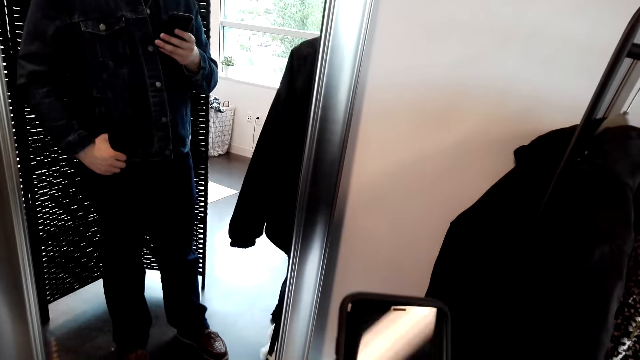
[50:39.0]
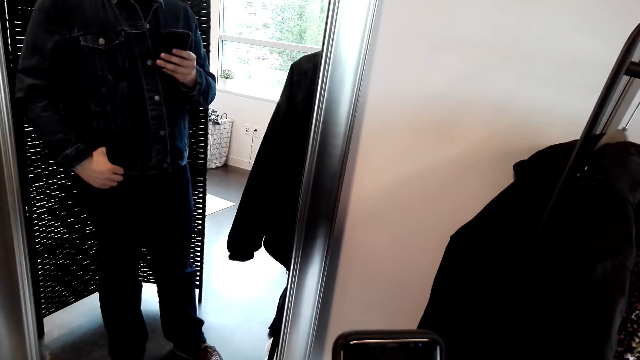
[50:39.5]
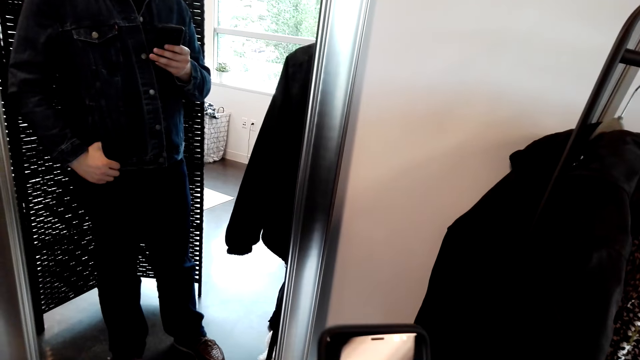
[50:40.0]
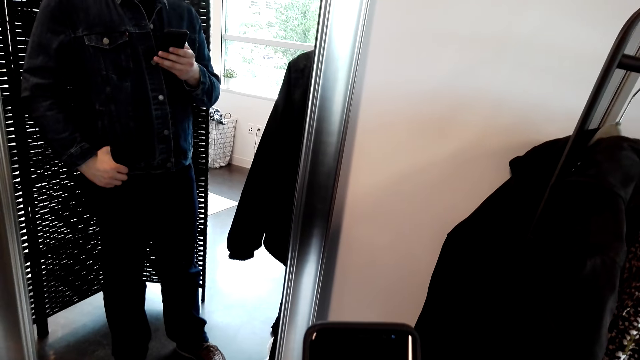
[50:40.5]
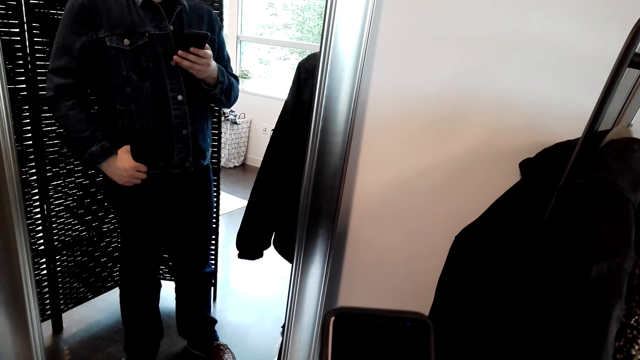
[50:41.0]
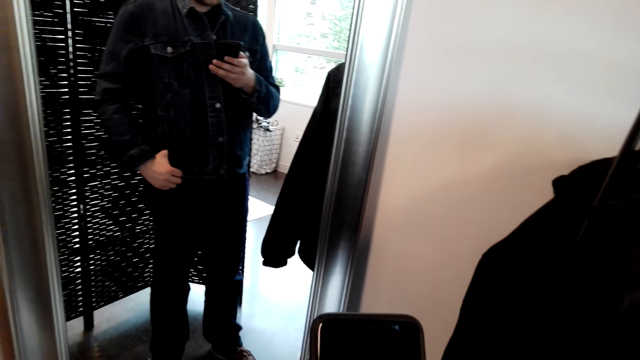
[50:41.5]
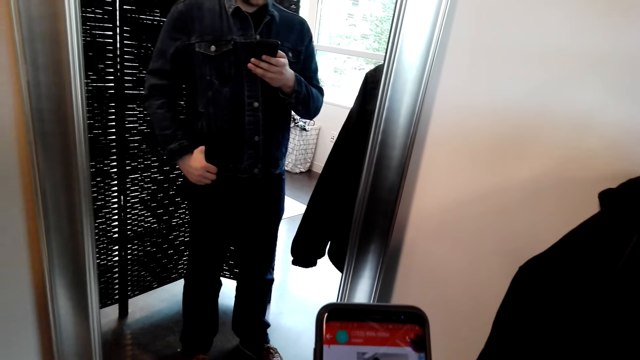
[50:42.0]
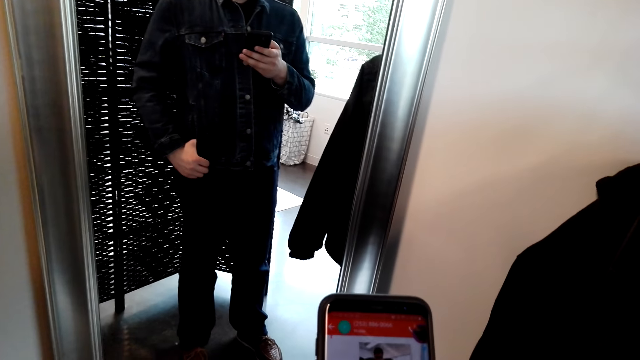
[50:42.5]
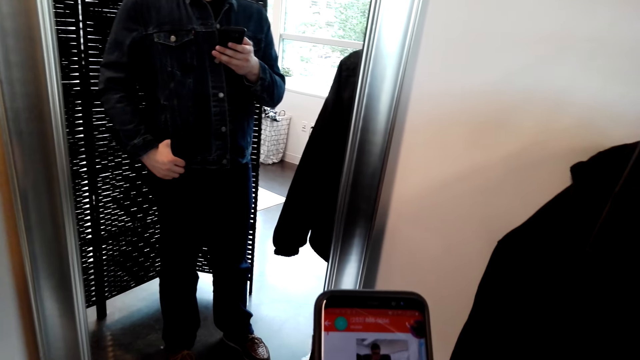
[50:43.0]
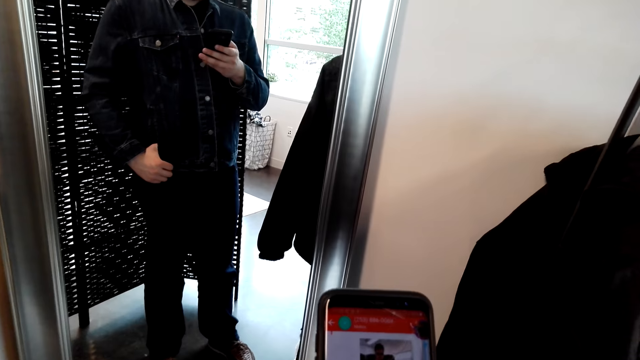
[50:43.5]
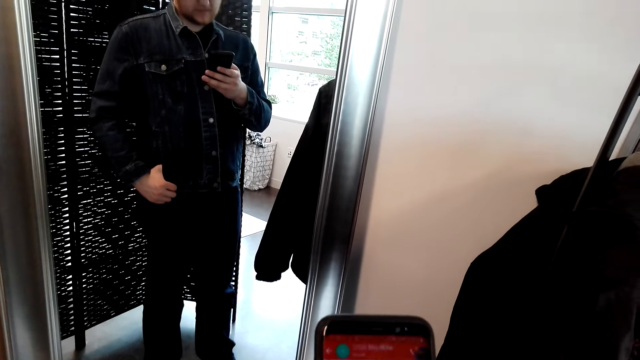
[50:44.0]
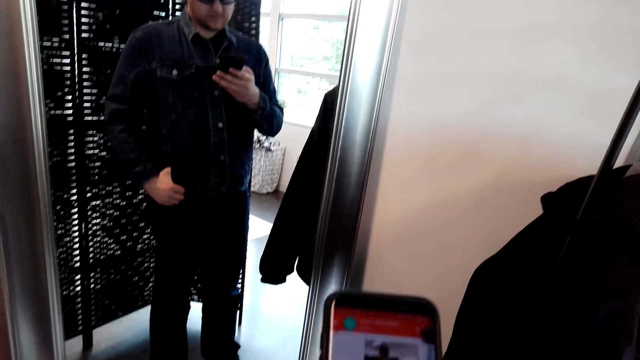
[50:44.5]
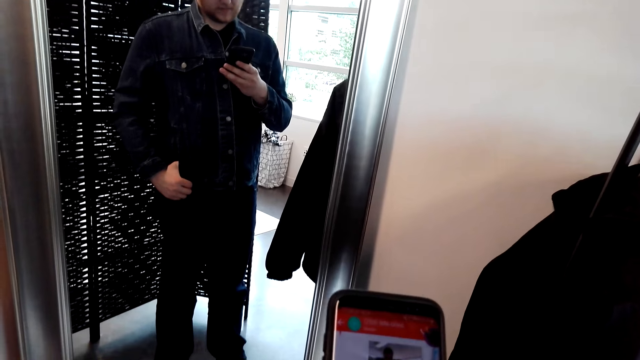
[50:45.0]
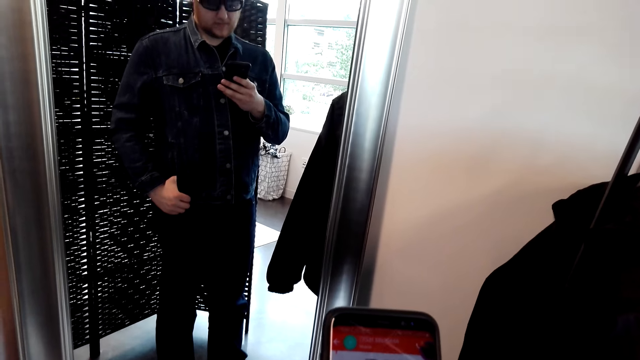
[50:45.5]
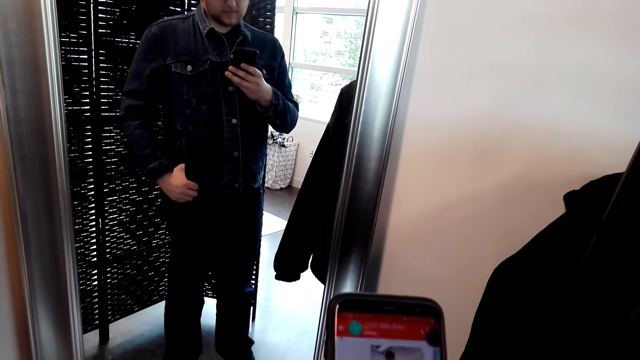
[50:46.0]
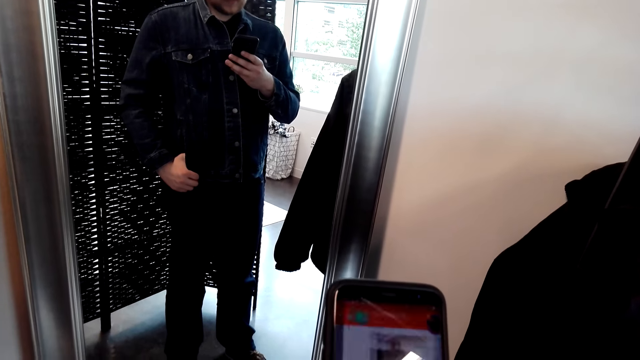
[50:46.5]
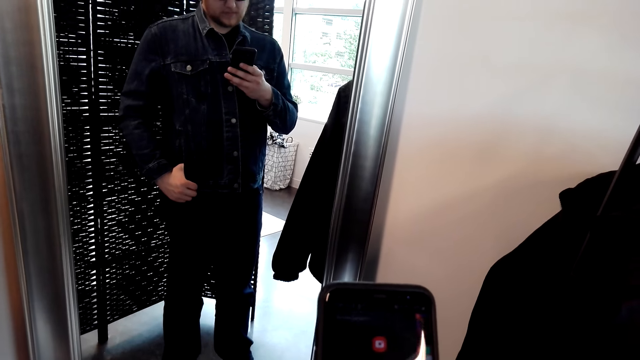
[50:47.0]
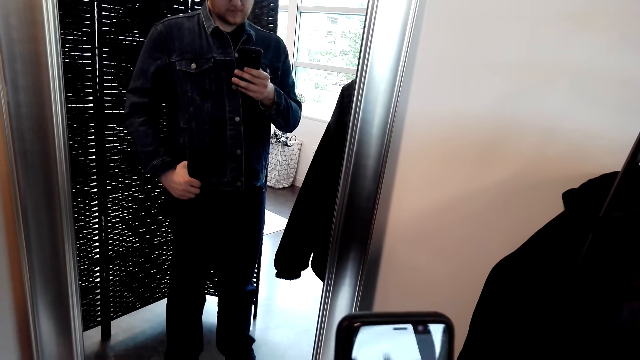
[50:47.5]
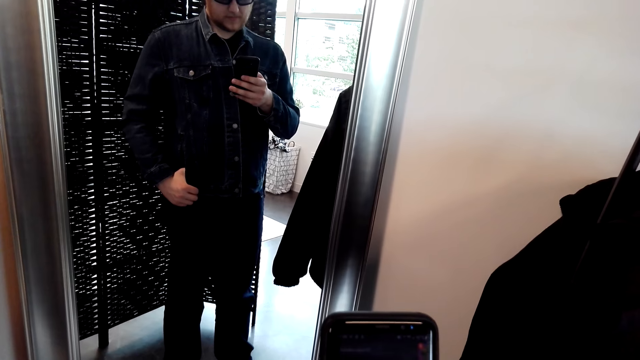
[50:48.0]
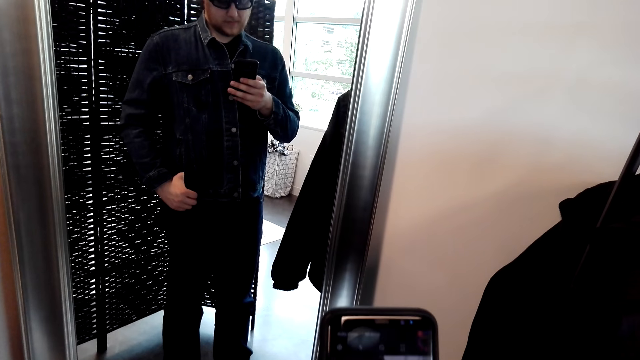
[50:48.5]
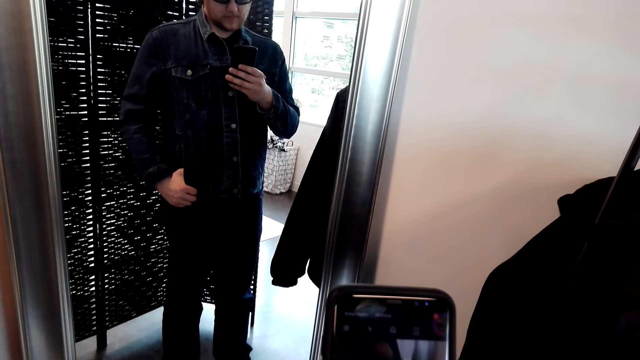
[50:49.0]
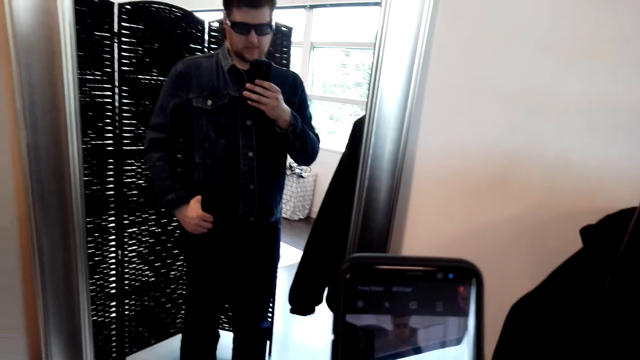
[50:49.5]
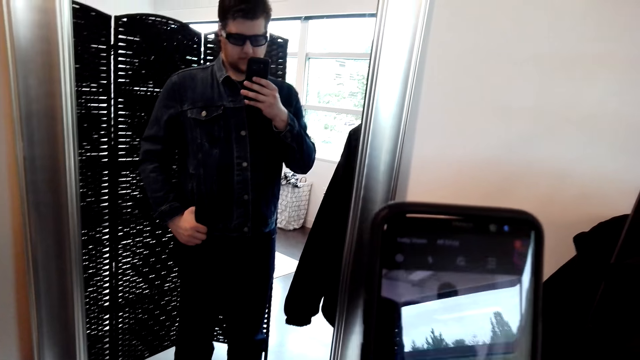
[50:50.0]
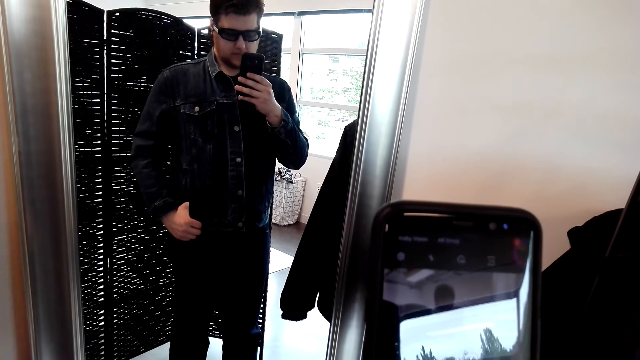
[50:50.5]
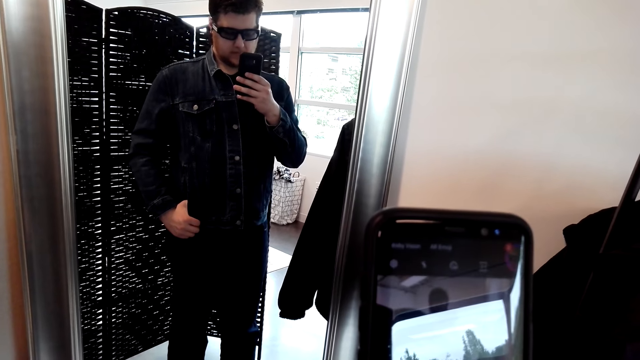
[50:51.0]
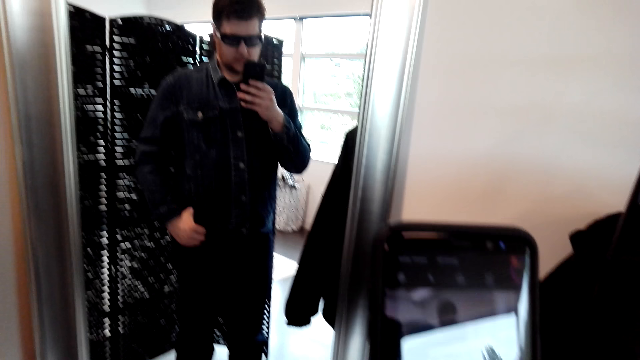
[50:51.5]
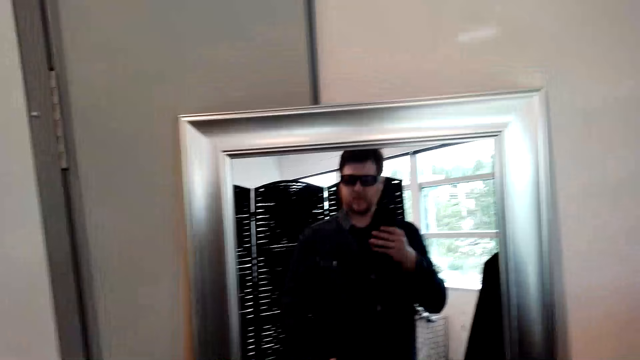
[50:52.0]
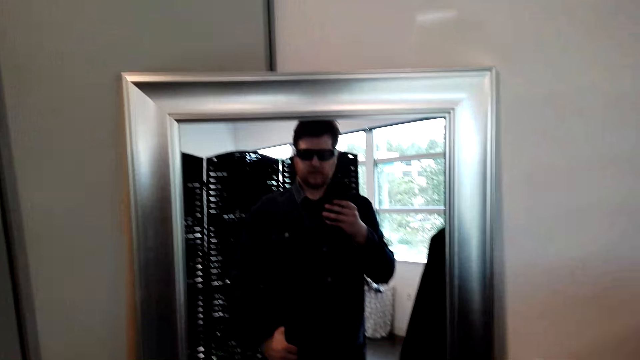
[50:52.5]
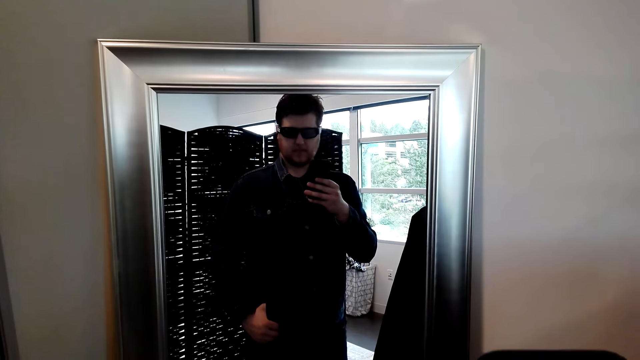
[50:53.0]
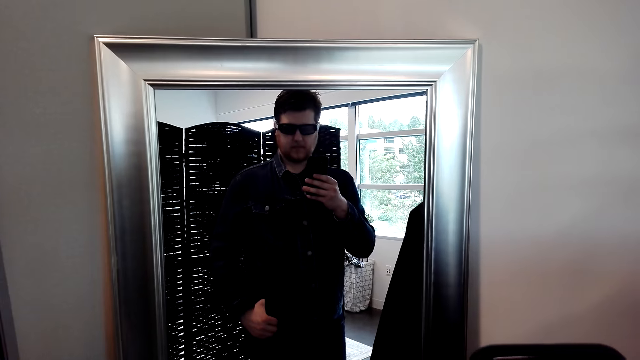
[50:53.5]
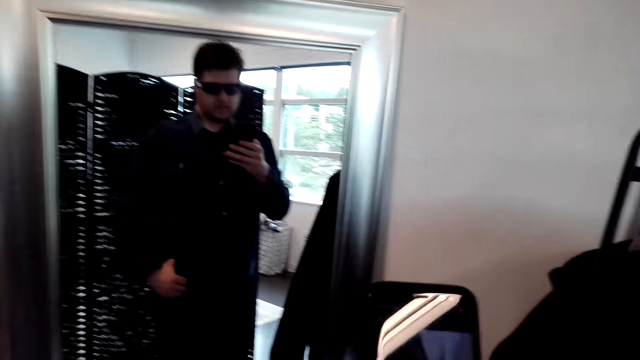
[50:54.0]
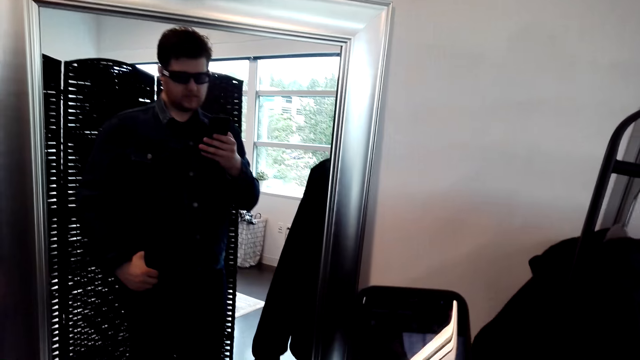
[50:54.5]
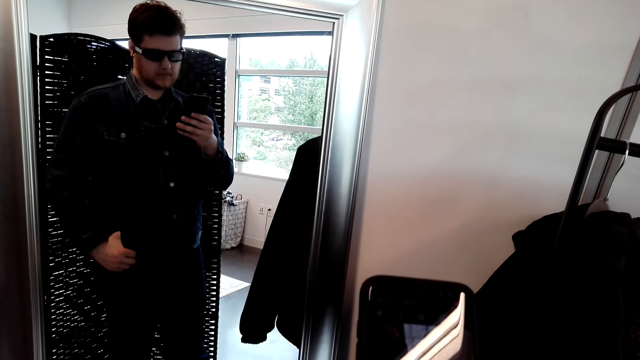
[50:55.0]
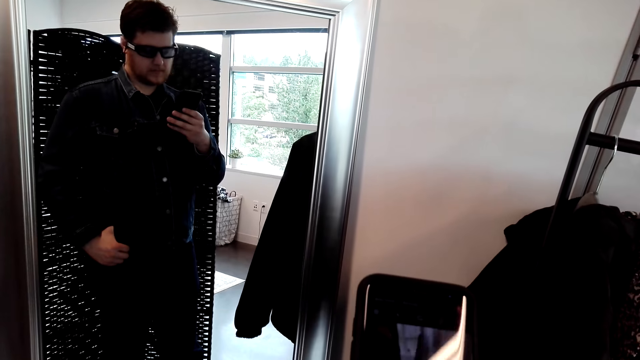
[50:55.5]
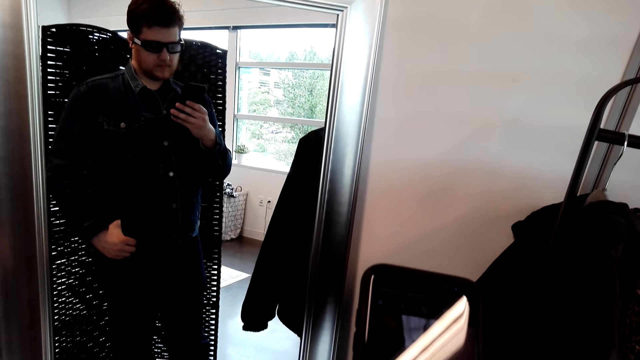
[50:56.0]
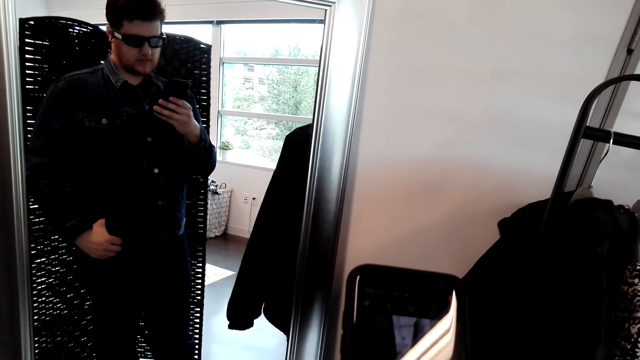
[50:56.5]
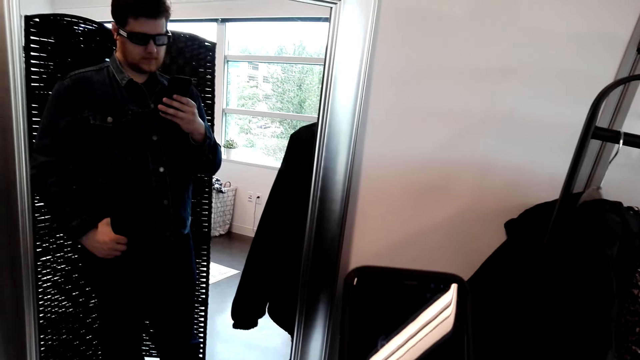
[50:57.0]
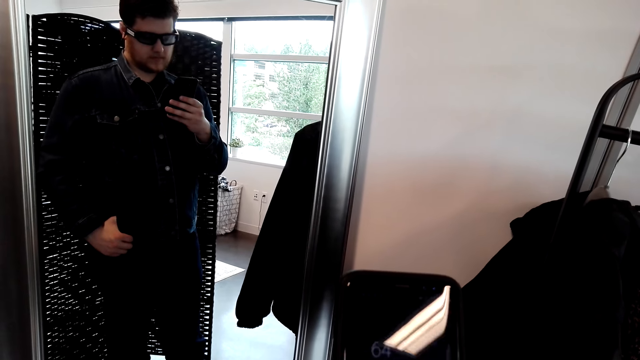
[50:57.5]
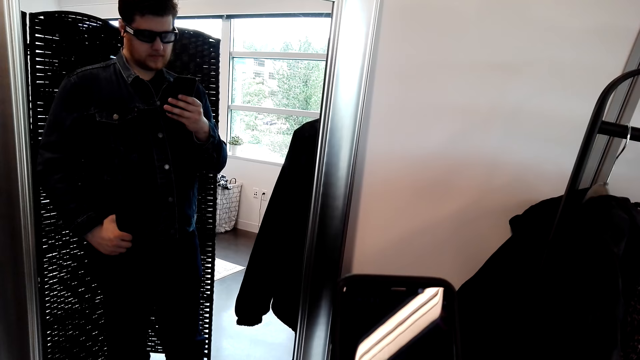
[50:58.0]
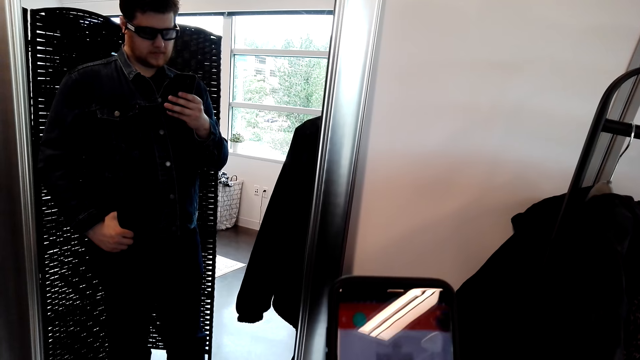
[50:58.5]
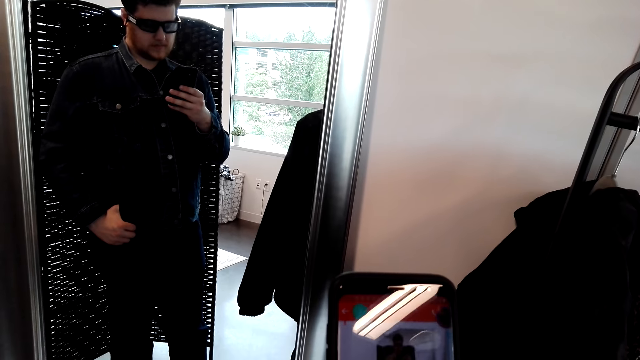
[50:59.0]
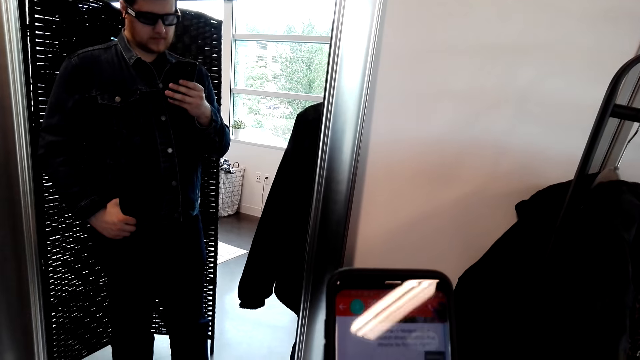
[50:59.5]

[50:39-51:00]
The camera wearer takes a picture. They look at the mirror. They look at the phone.
